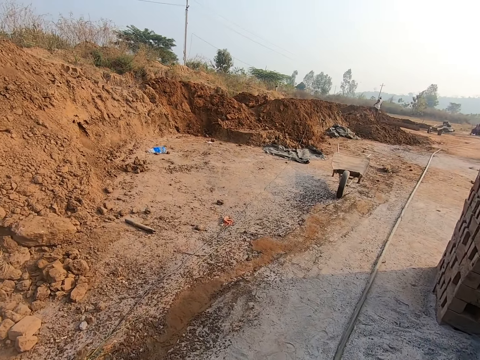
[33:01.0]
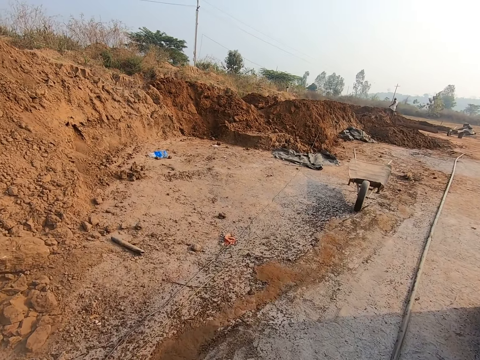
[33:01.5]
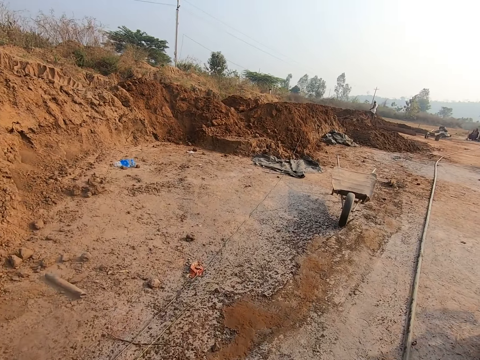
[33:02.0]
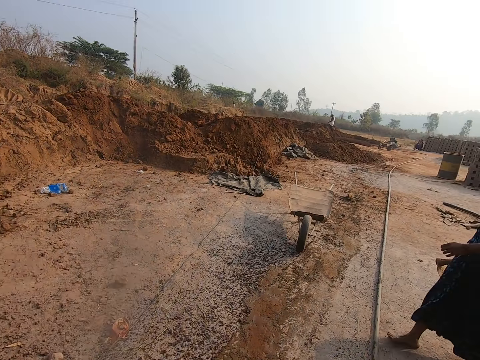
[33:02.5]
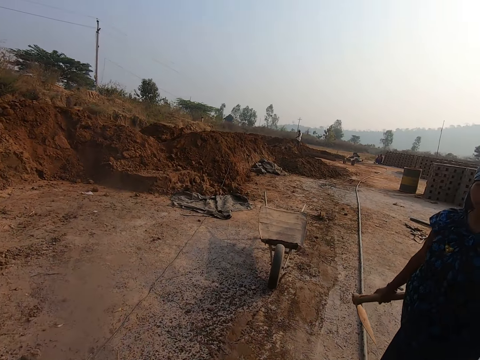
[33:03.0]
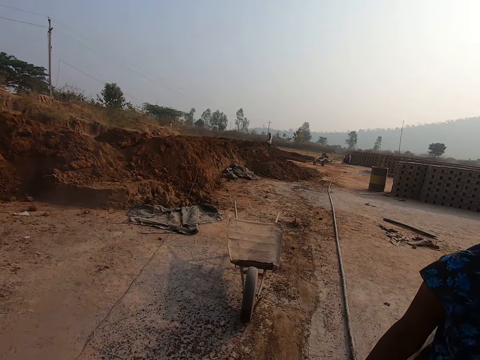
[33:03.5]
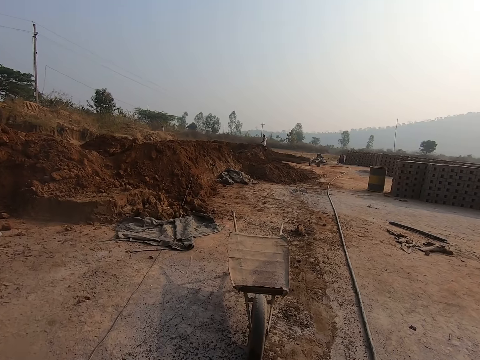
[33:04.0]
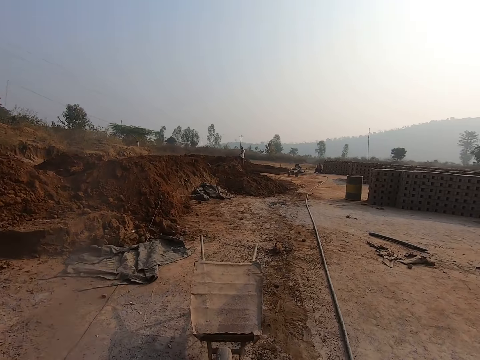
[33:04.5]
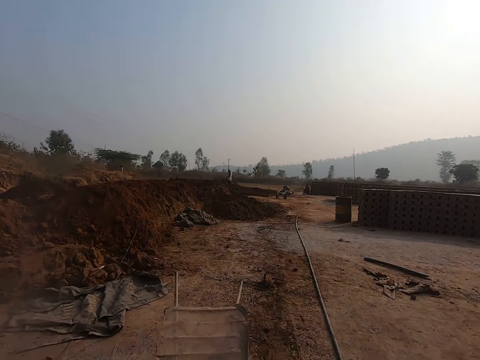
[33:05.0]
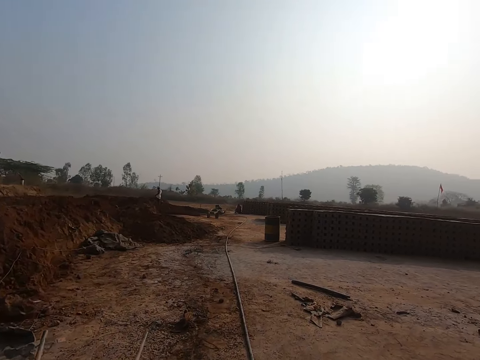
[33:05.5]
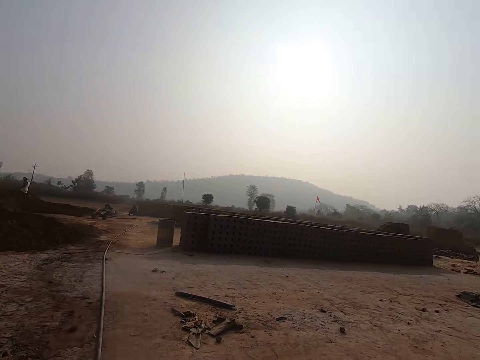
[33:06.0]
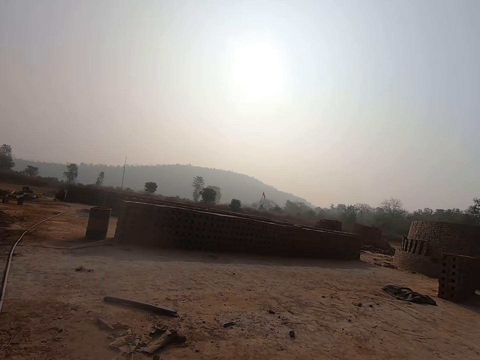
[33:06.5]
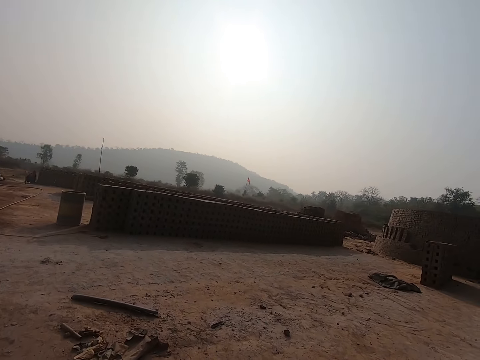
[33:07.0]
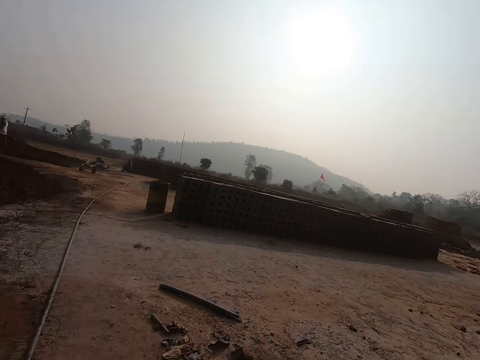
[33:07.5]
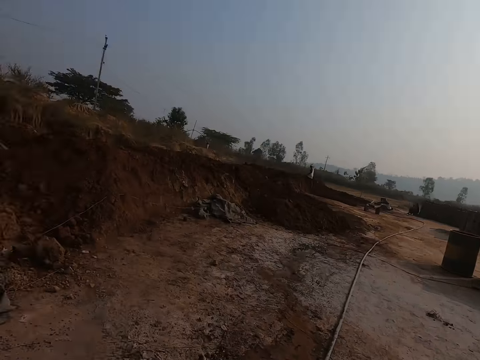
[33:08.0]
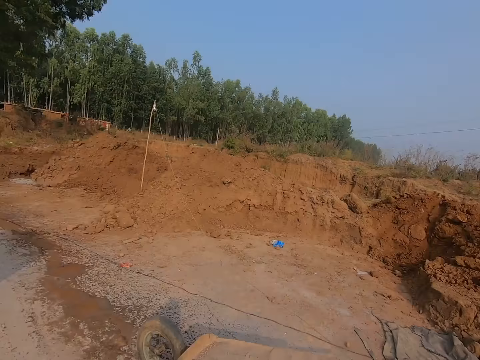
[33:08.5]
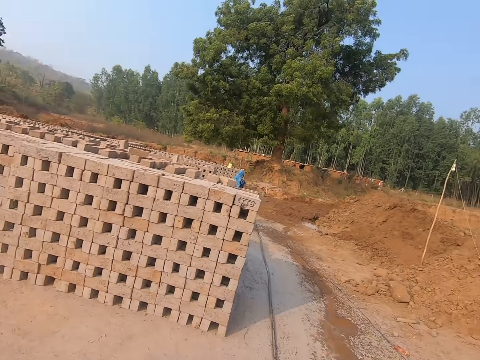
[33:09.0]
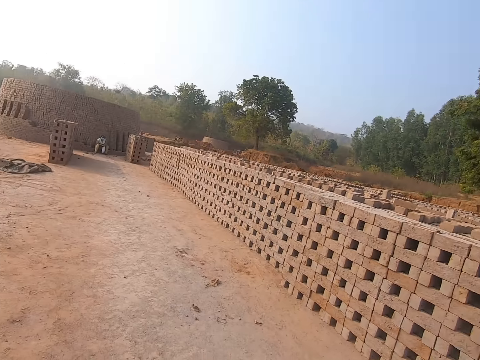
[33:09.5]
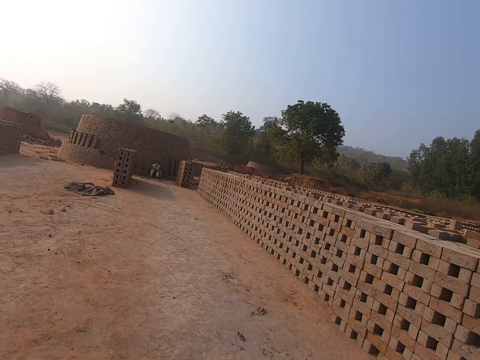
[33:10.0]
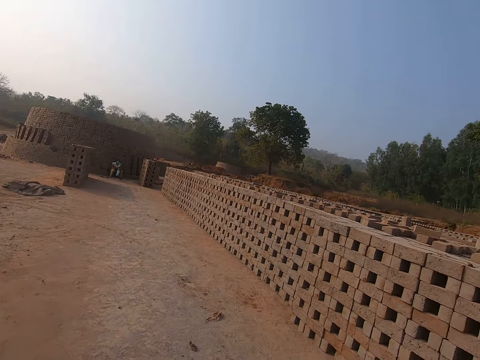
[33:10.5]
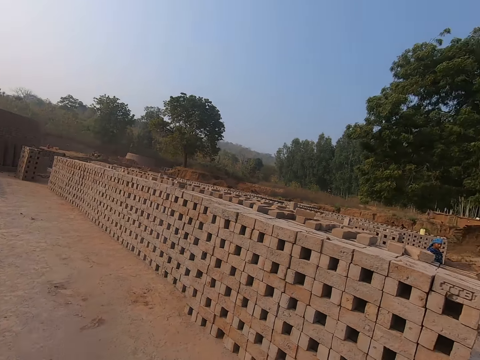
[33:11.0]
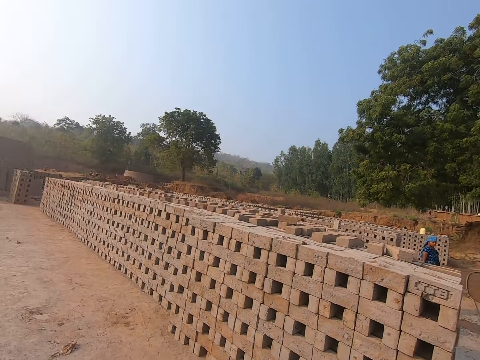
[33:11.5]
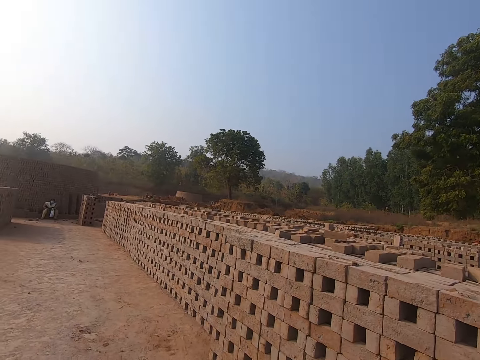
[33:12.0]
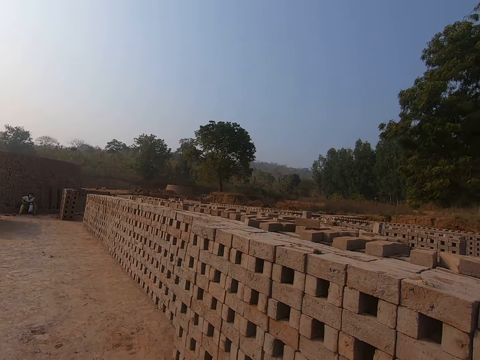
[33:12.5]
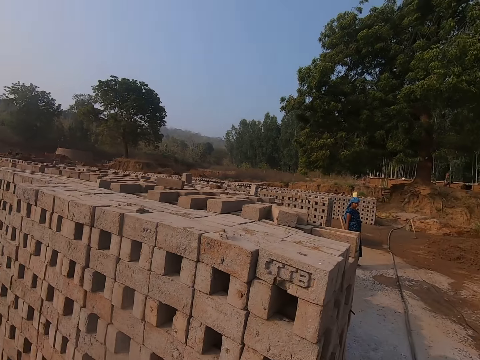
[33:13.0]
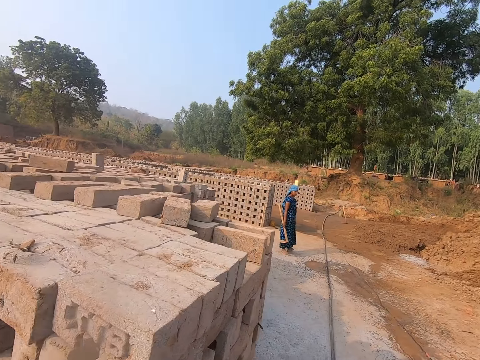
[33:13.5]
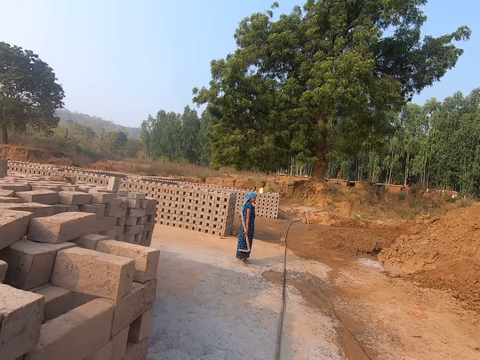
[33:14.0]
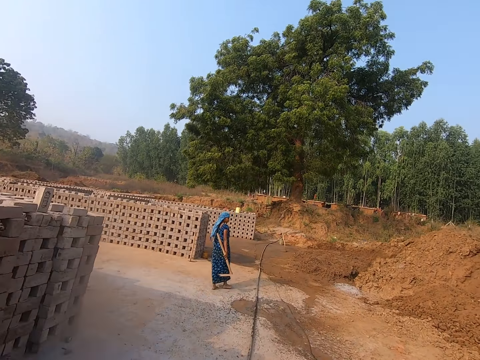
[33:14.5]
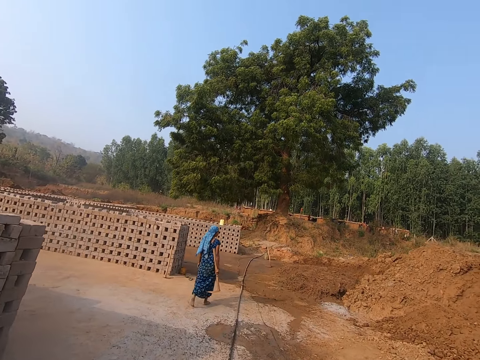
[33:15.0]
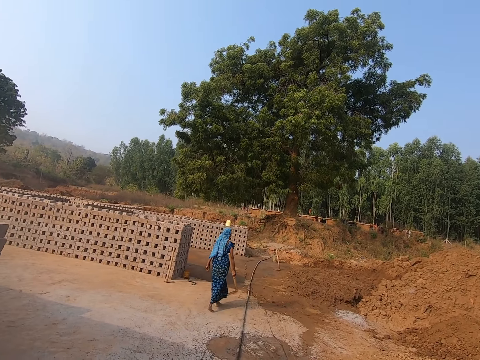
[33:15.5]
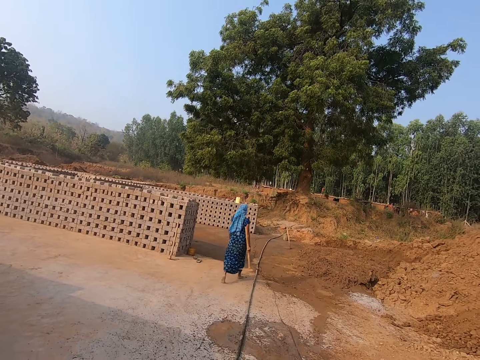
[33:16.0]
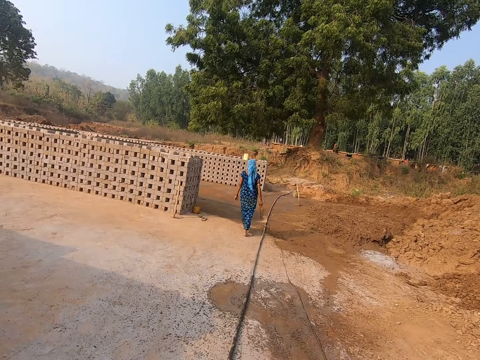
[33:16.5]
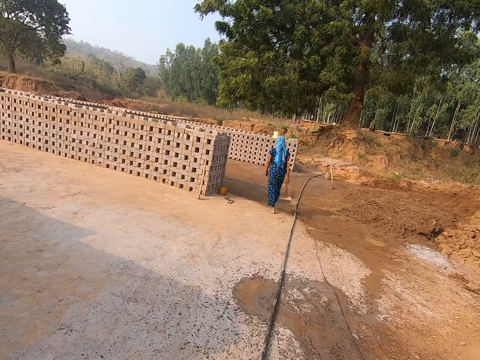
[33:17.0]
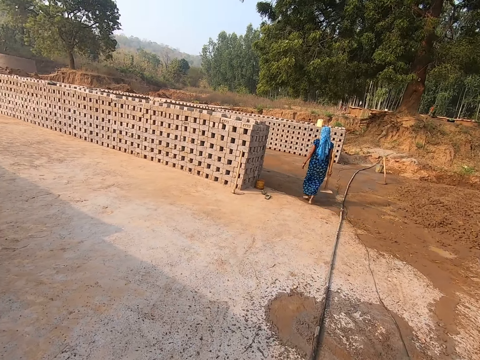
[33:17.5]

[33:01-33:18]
The woman walks past the camera wearer. The camera wearer interacts with the woman. They talk. They walk.

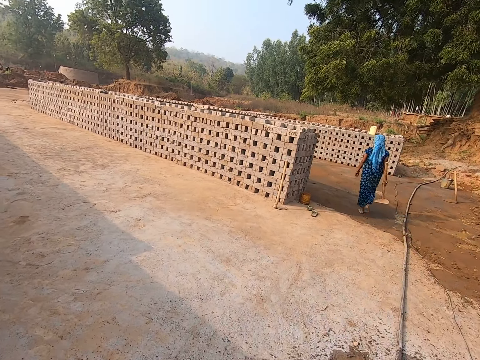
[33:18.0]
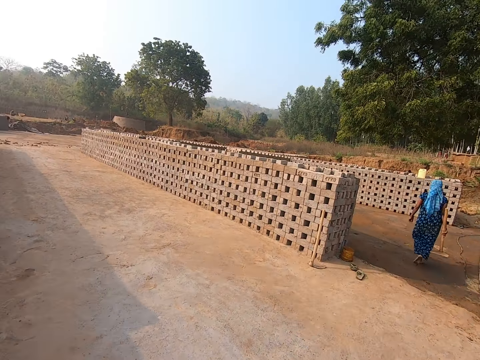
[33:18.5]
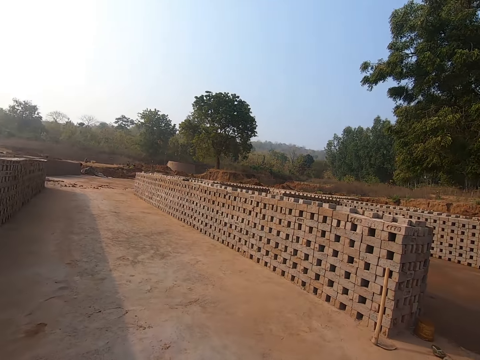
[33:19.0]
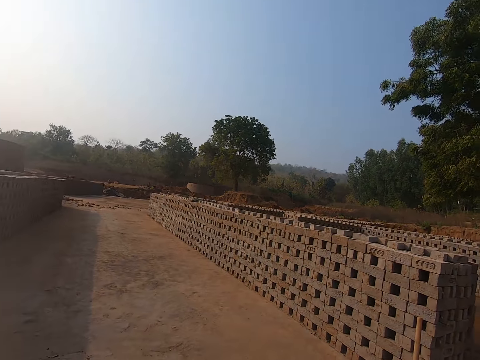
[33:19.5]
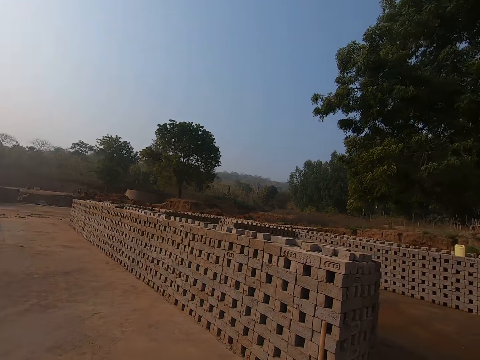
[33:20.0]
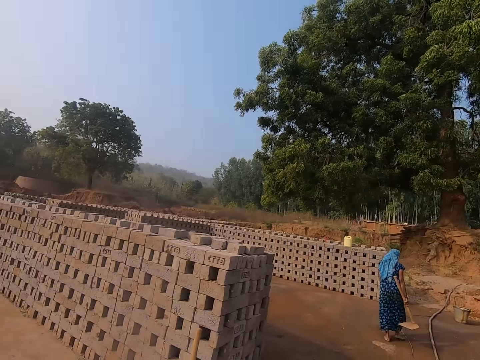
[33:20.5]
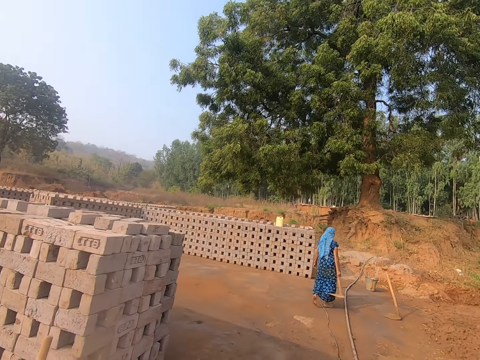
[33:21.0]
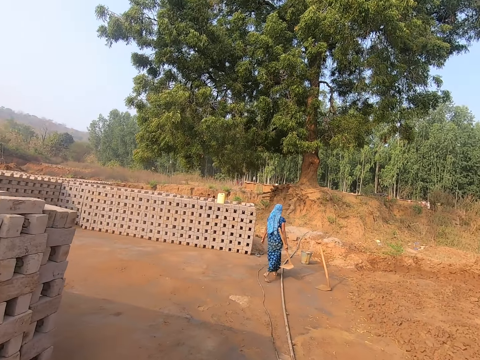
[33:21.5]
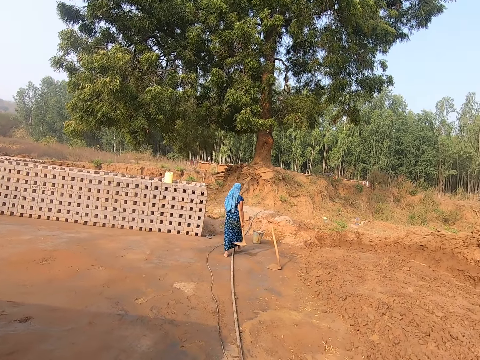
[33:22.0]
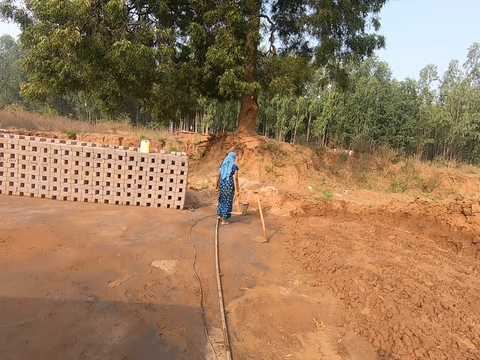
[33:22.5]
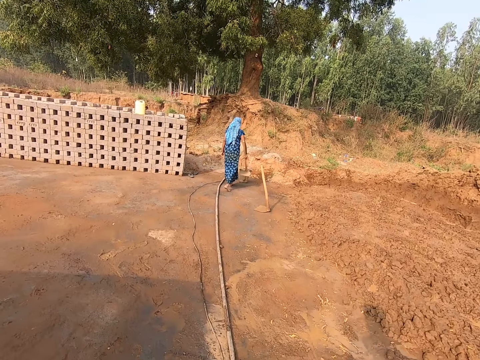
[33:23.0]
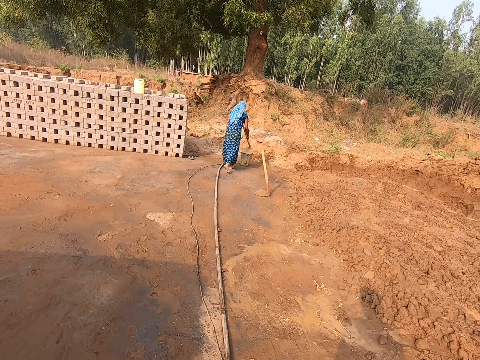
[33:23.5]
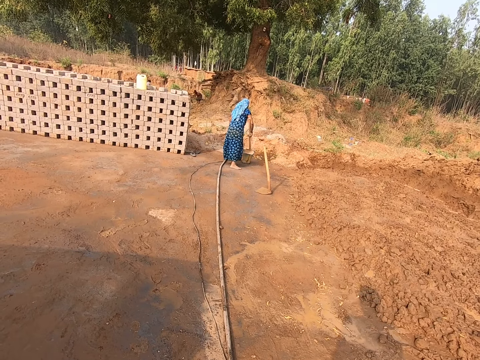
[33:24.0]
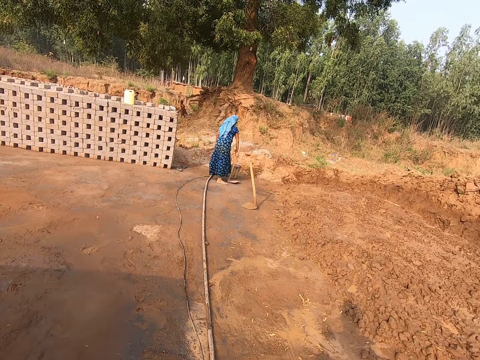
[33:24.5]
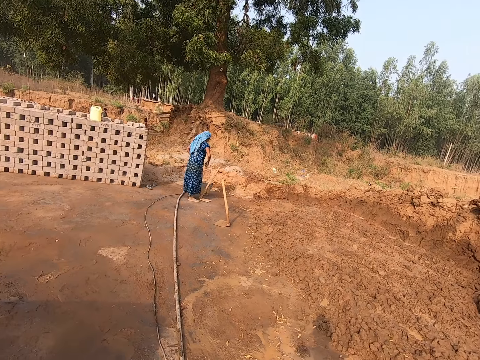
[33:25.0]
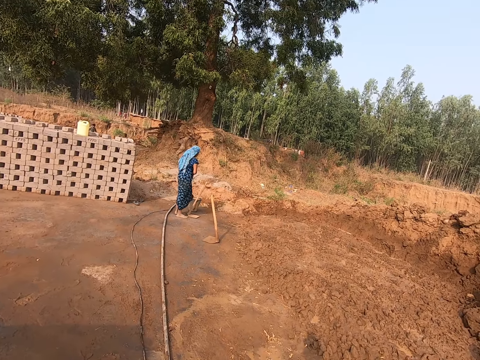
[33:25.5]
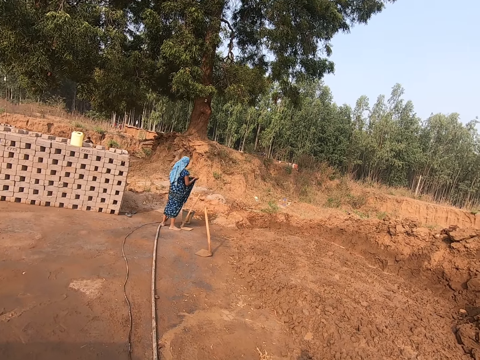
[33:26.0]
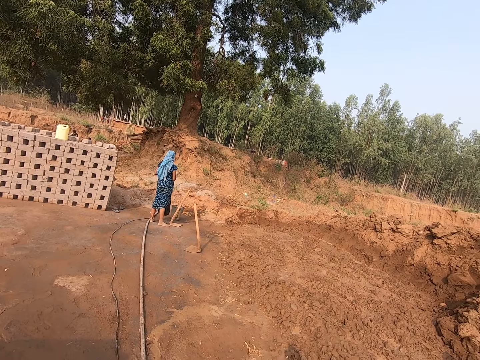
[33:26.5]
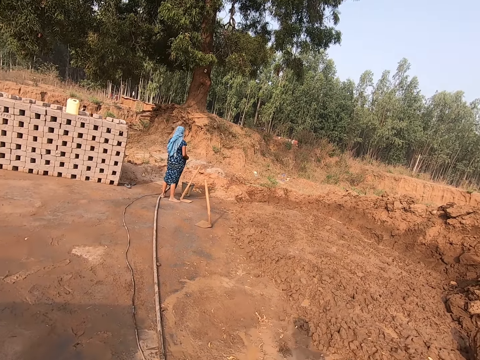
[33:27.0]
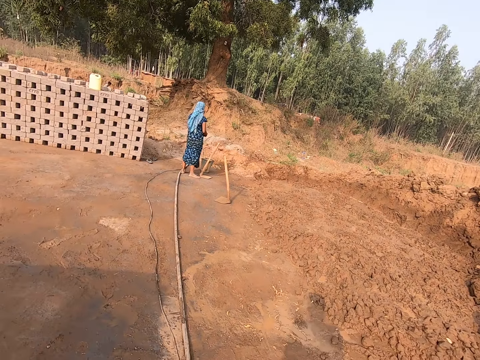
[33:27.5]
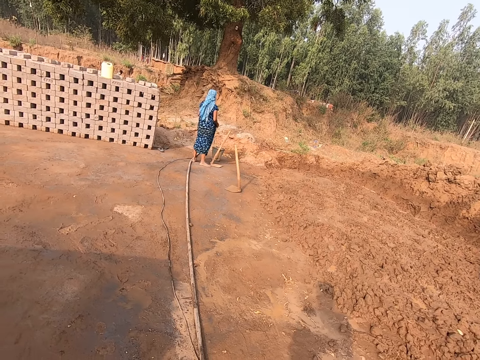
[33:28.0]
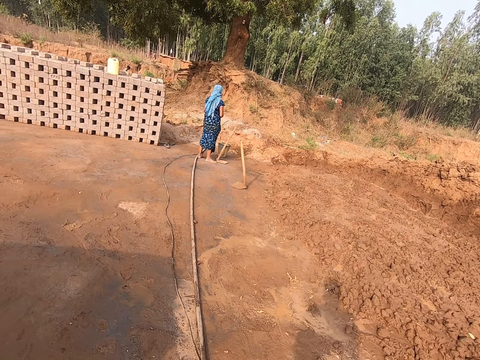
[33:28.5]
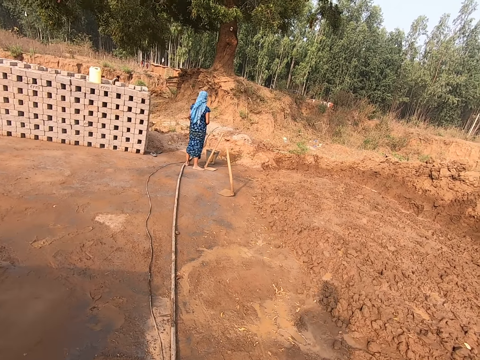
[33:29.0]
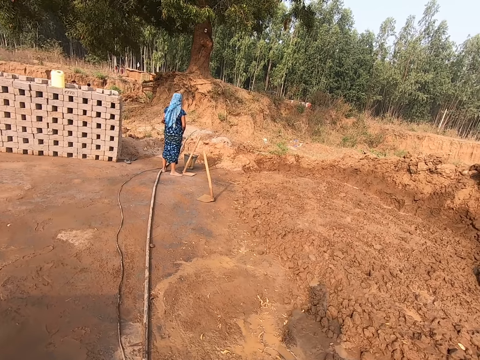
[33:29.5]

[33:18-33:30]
The woman places a hoe on a bucket on the ground with her right hand. She places the hoe on the ground with her right hand. The camera wearer looks around.
